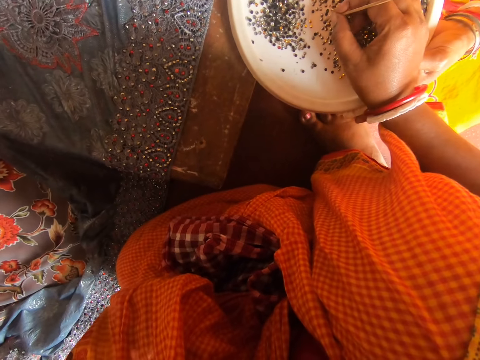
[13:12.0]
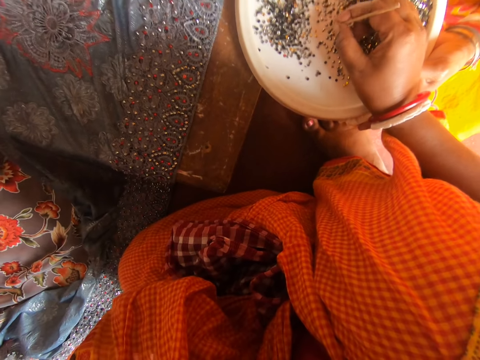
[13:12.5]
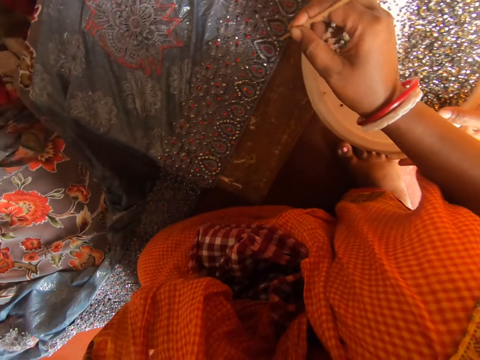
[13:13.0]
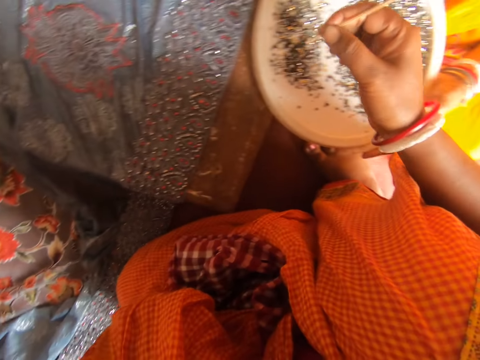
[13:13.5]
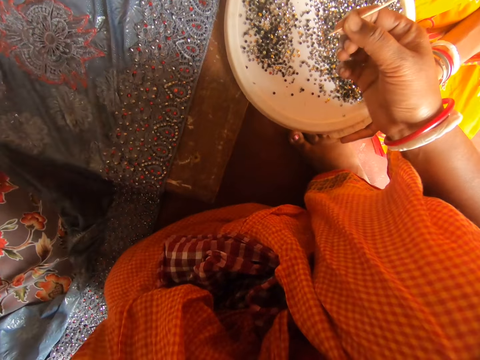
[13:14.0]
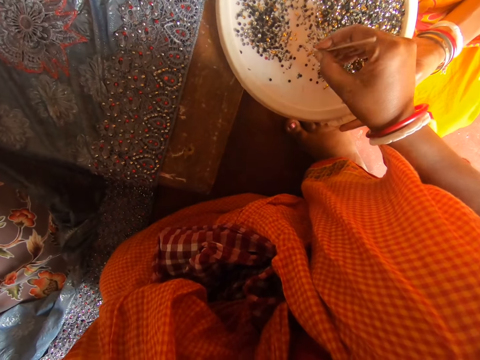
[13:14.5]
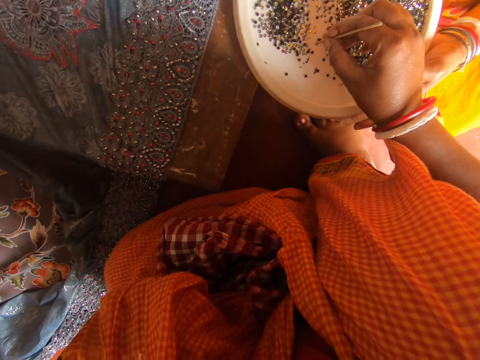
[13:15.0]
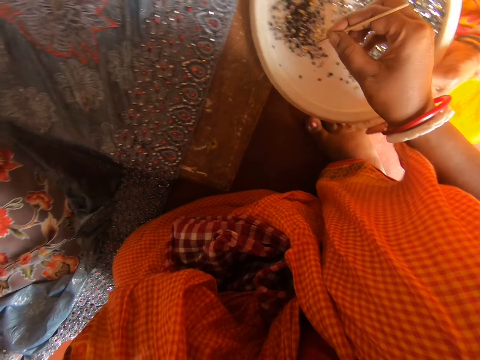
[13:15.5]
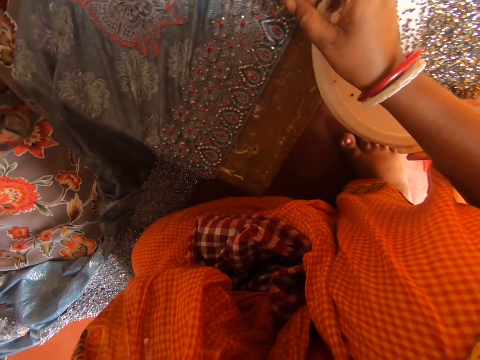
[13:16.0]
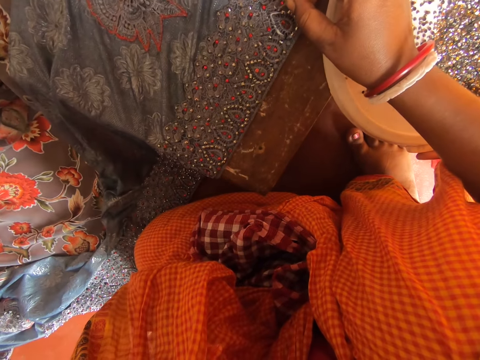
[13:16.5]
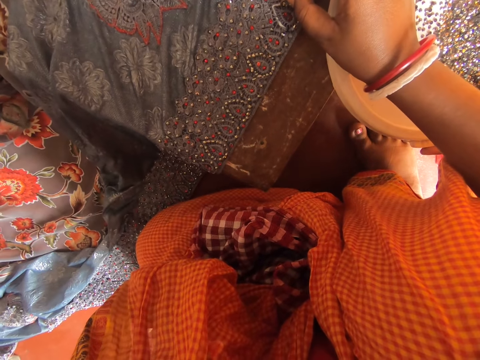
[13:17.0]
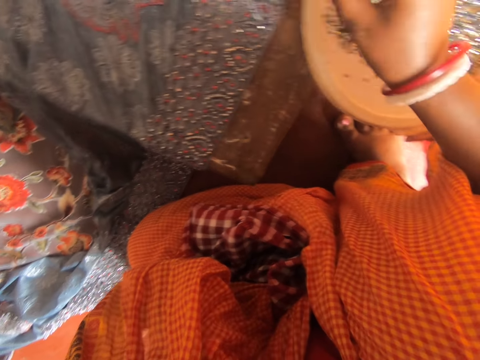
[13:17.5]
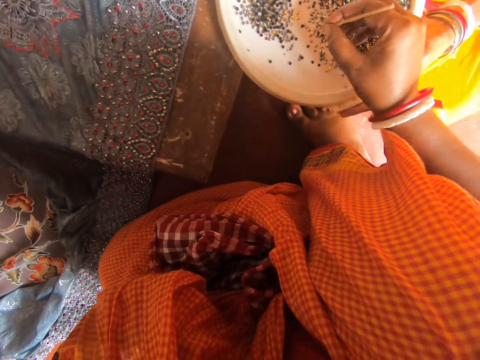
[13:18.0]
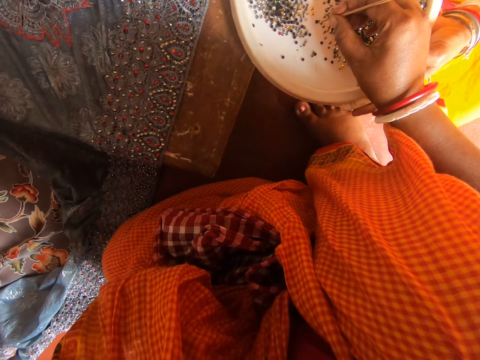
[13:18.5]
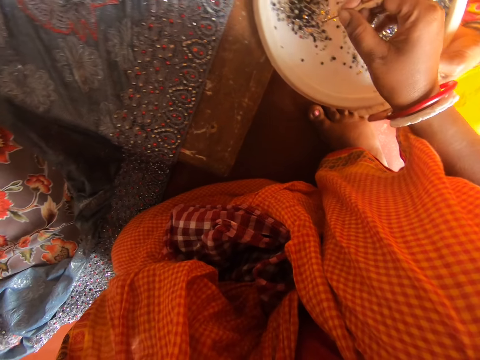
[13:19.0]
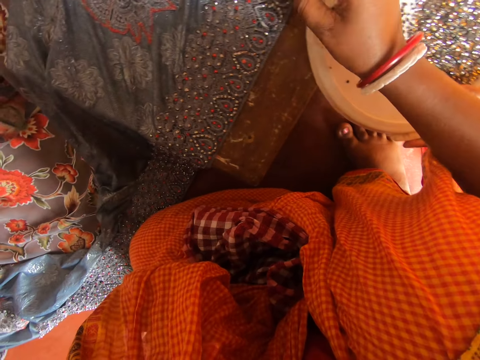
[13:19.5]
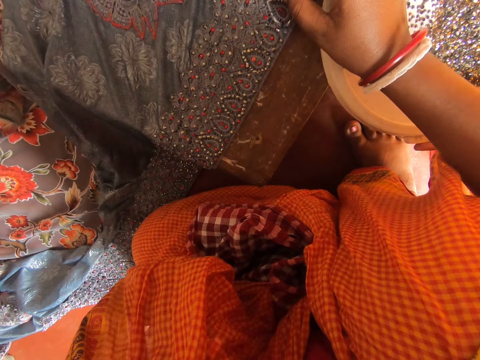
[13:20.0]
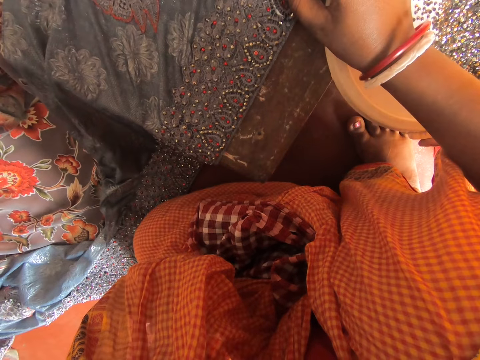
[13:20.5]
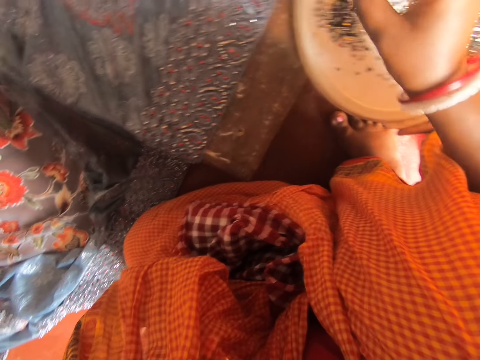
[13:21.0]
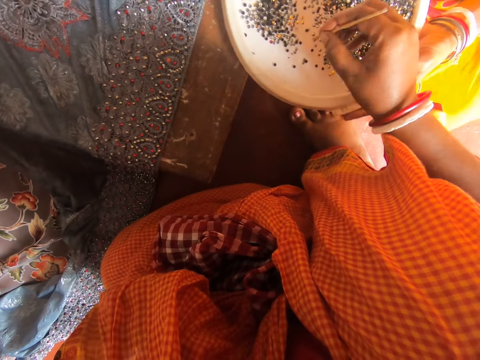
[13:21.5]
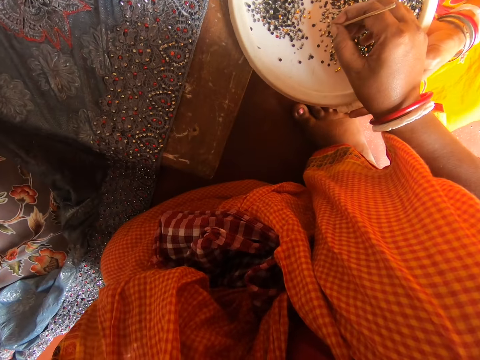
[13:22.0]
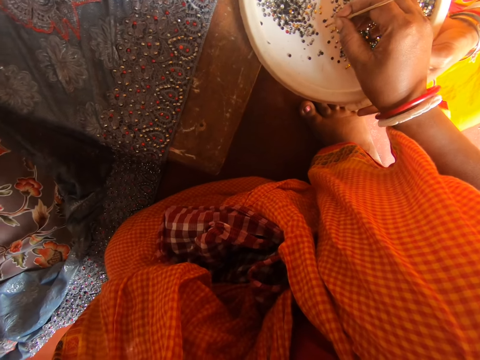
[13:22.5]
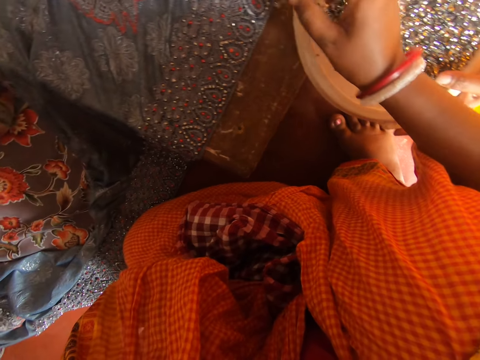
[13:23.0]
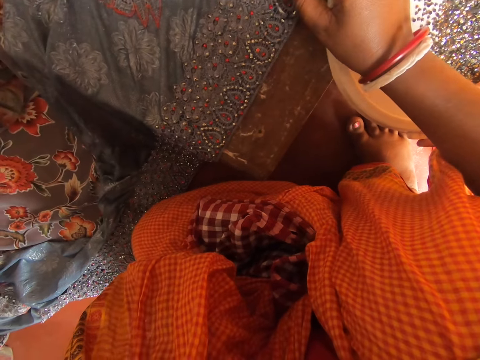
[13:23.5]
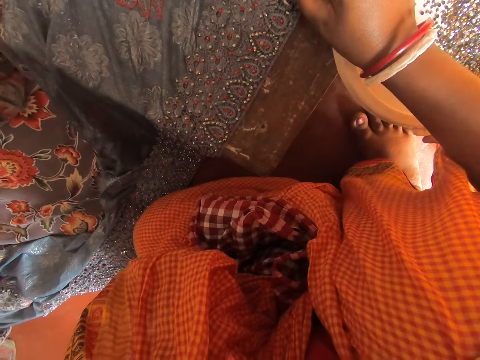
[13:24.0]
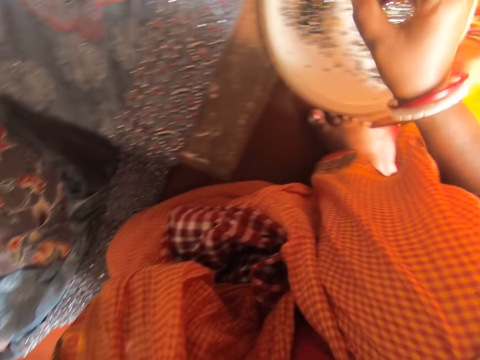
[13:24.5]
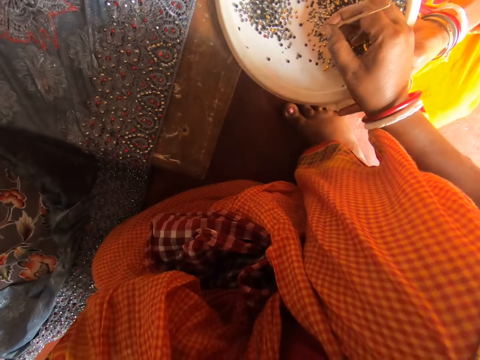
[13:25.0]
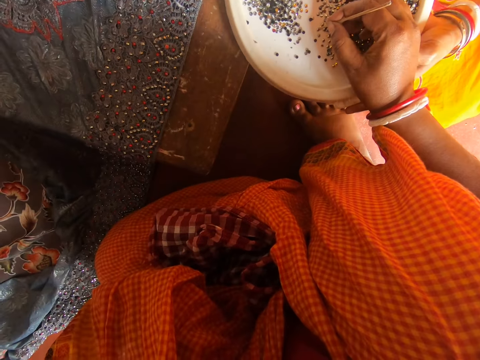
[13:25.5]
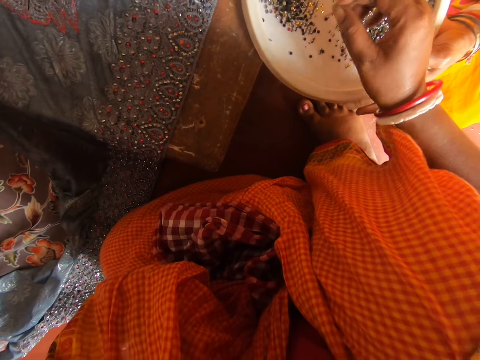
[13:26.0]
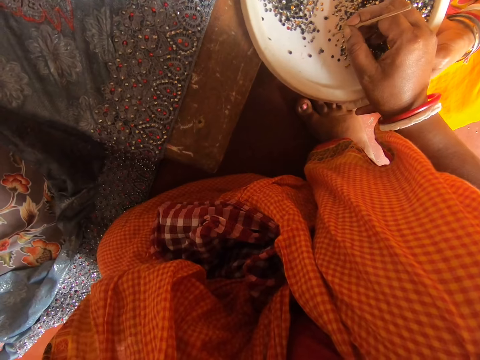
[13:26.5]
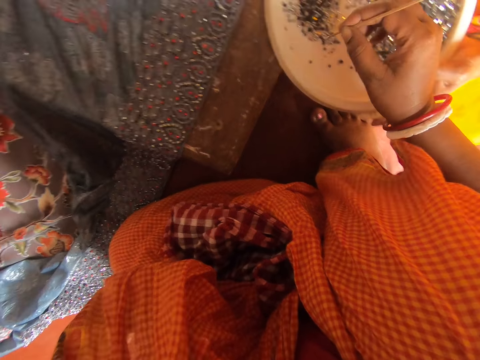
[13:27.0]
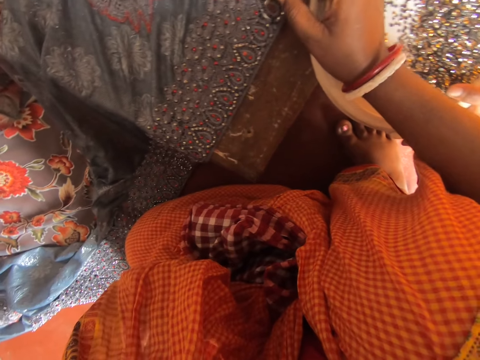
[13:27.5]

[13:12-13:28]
The camera wearer picks a bead from a plate with the stick in hand. She examines her stick. She picks a bead from the plate with the stick in hand. She puts the bead on a fabric on the table. She picks a bead from the plate with the stick in hand. She puts the bead on the fabric on the table. She picks a bead from the plate with the stick in hand. She puts the bead on the fabric on the table. She picks a bead from the plate with the stick in hand.

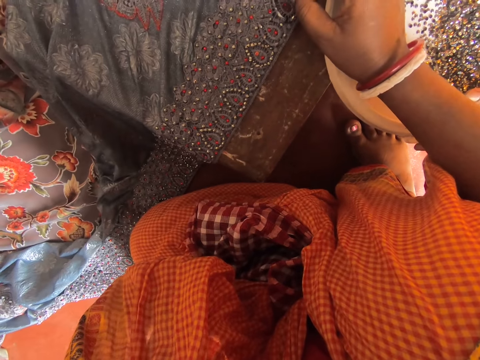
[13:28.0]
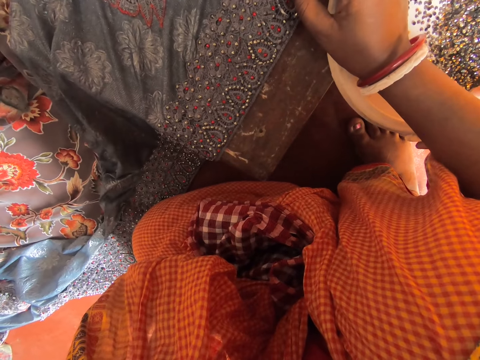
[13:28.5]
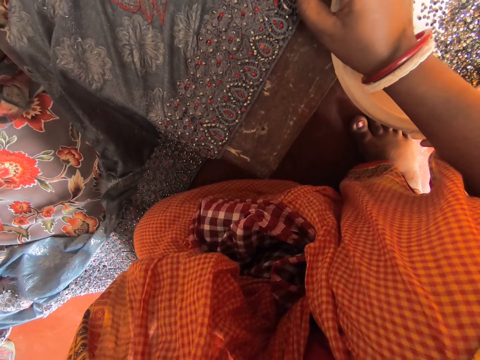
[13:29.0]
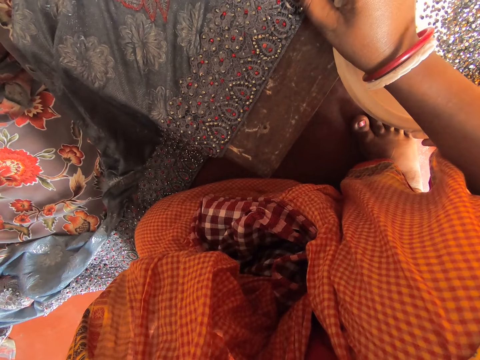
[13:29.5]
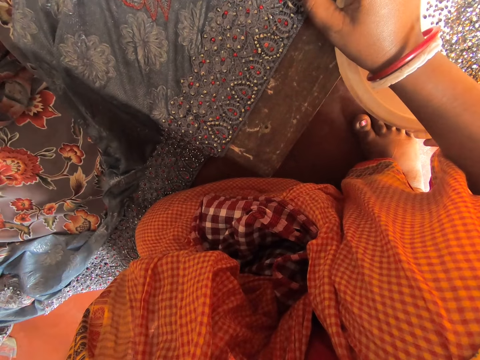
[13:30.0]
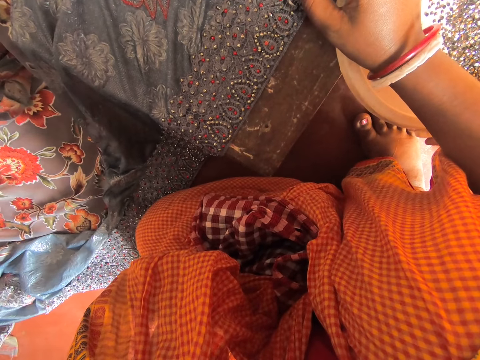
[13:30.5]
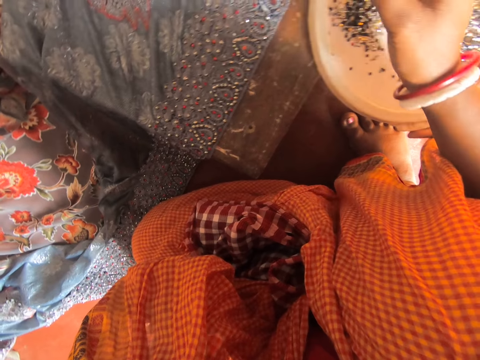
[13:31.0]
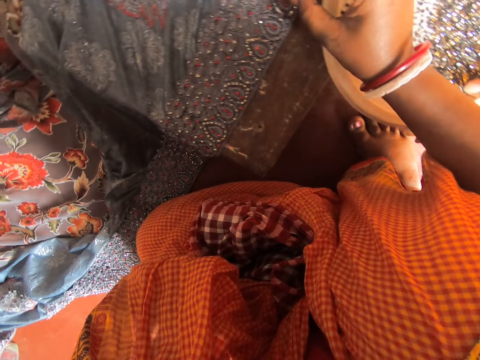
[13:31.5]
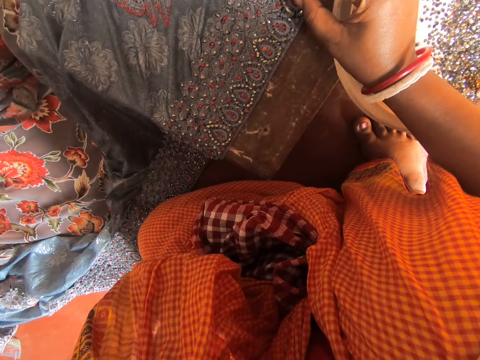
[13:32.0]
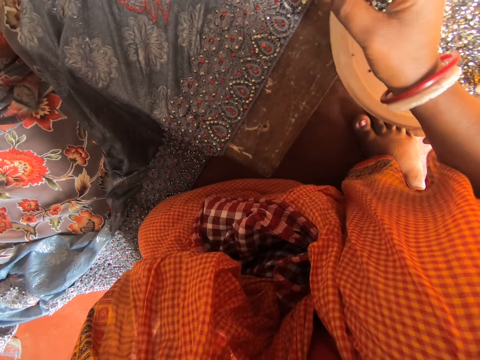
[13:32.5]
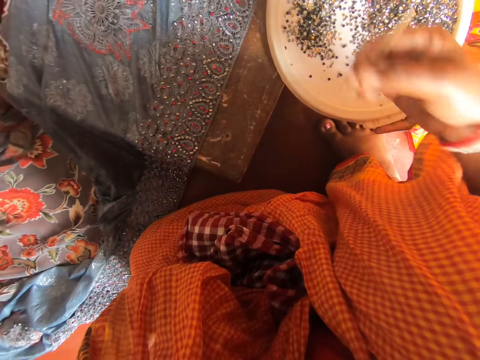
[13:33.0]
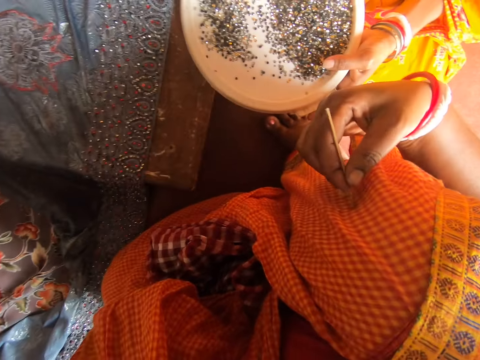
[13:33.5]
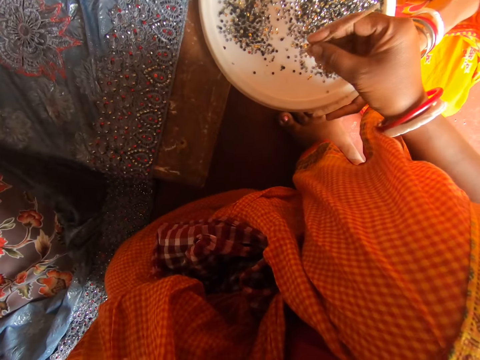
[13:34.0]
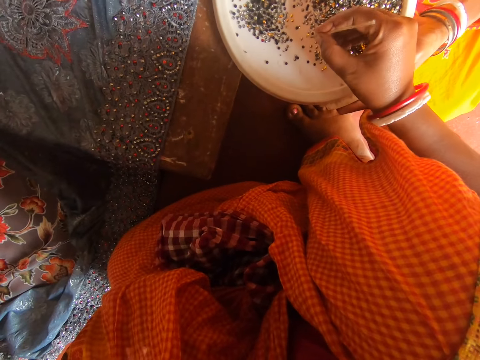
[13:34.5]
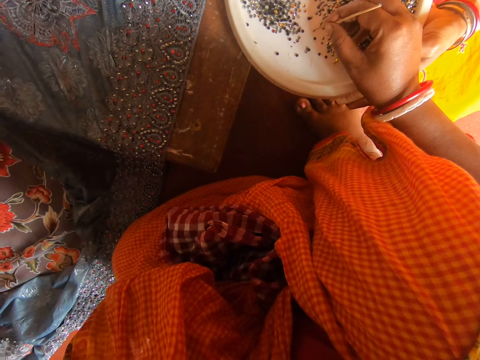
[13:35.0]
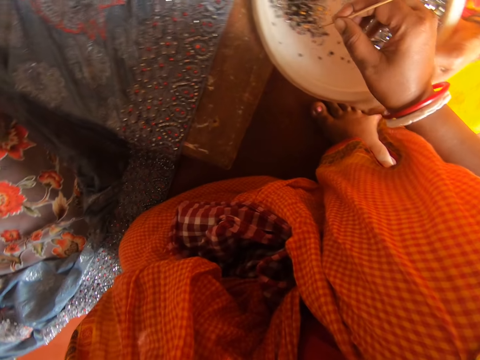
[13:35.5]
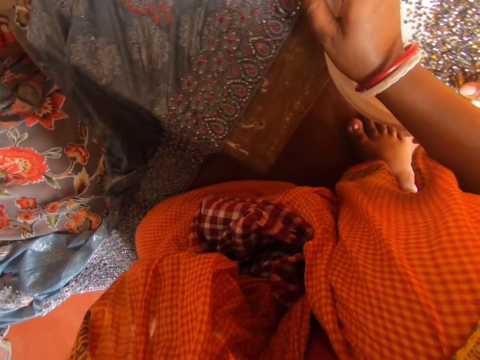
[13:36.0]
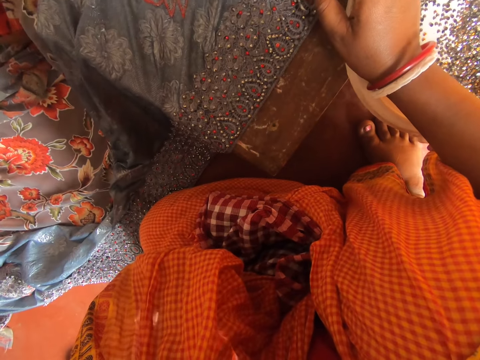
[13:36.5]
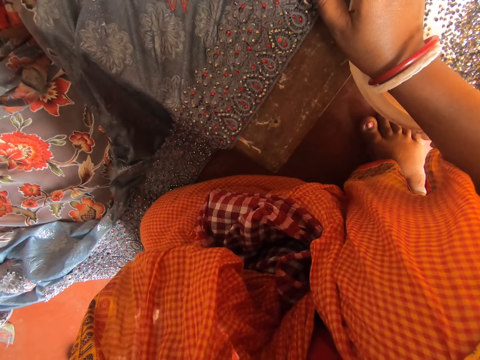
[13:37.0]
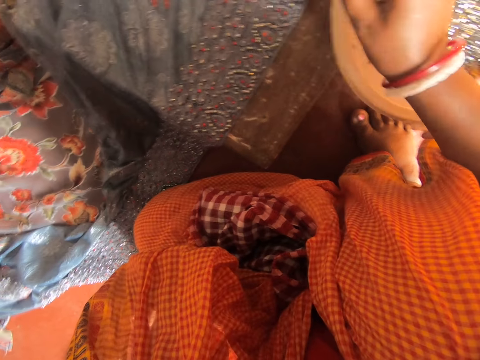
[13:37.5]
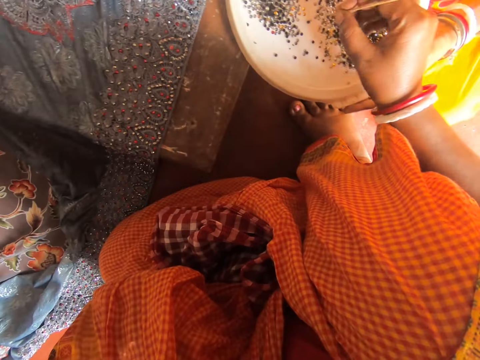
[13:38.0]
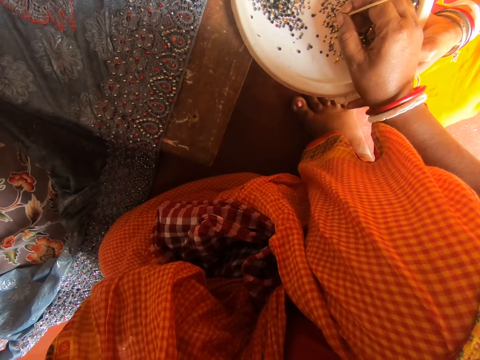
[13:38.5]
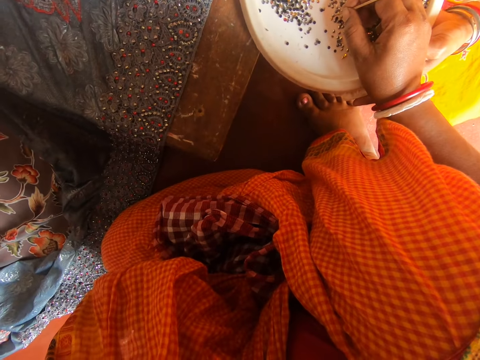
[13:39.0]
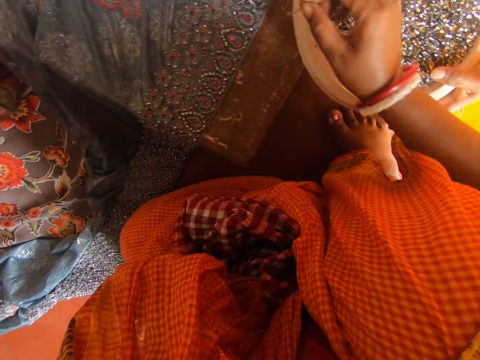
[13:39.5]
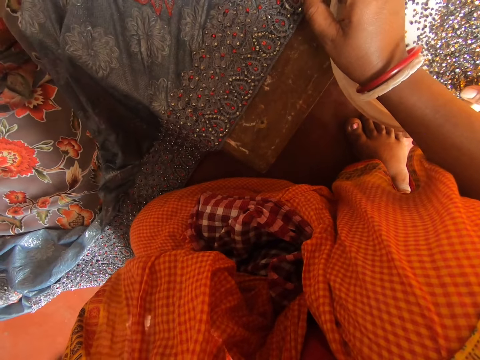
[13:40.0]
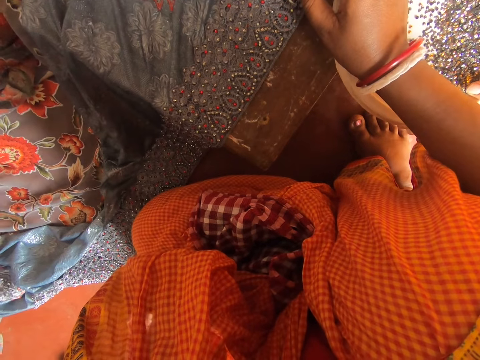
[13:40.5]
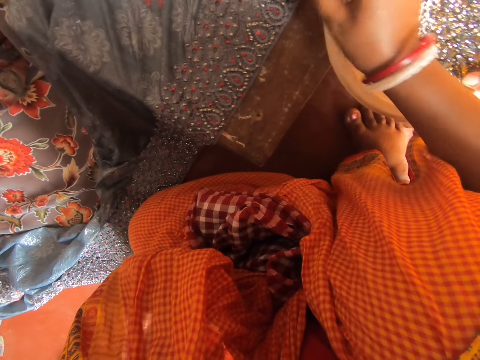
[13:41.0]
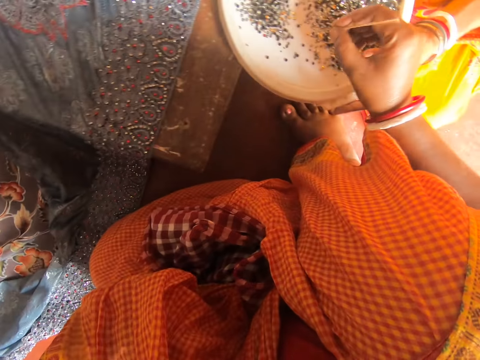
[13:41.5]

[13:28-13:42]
The camera wearer puts the bead on a fabric or cloth on the table. She moves her hand from the cloth. She puts beads on the cloth. She wipes the stick on her cloth. She speaks. She picks a bead from a plate with the stick in hand. She puts the bead on the fabric on the table. She picks a bead from the plate with the stick in hand. She puts the bead on the fabric on the table.
